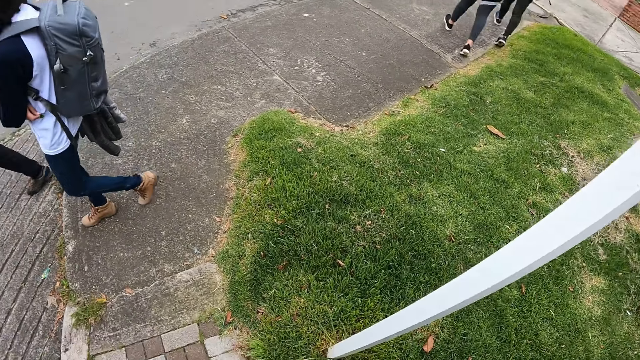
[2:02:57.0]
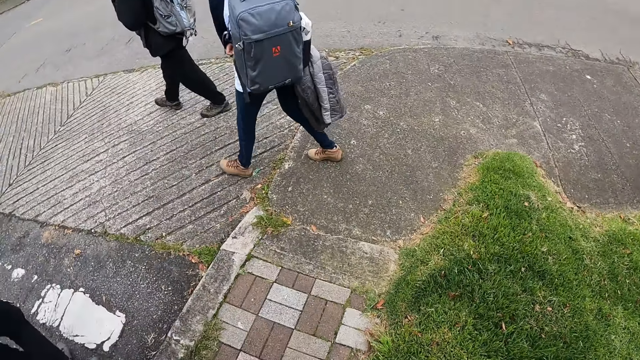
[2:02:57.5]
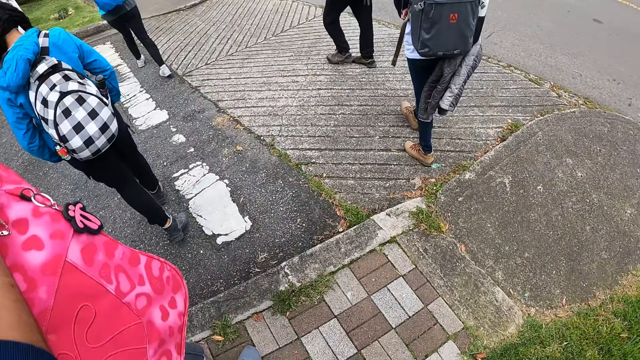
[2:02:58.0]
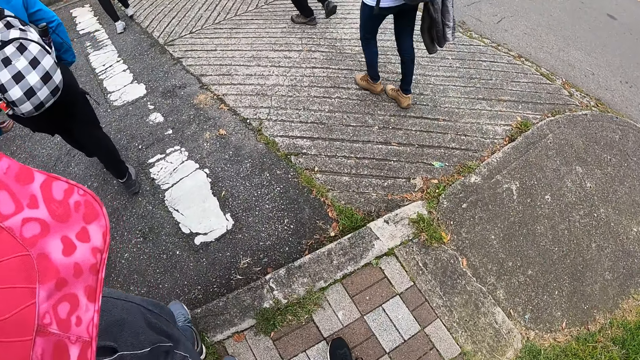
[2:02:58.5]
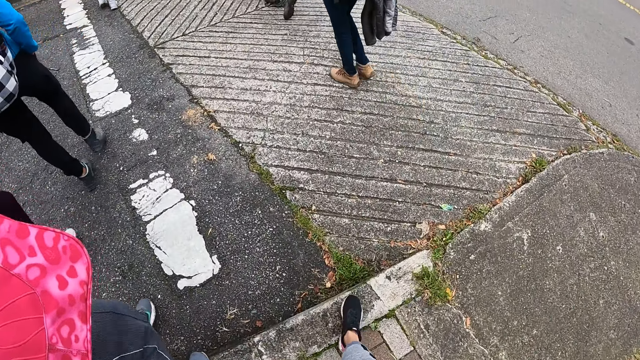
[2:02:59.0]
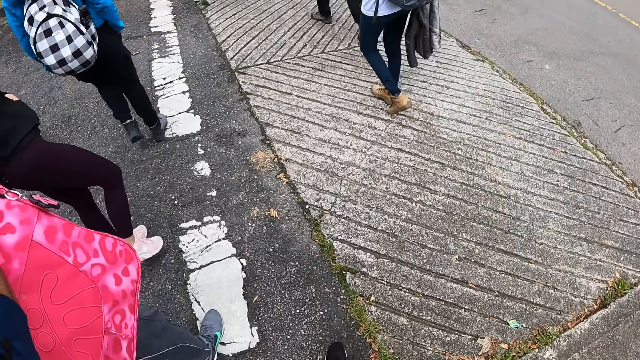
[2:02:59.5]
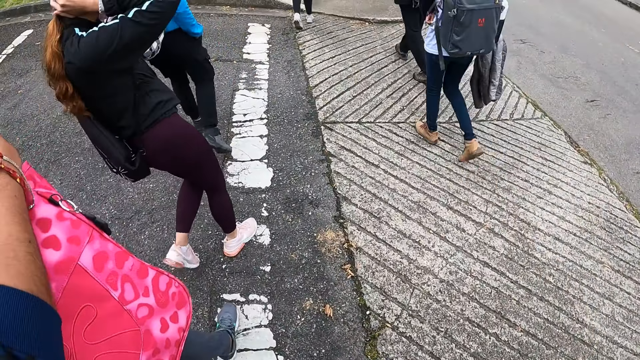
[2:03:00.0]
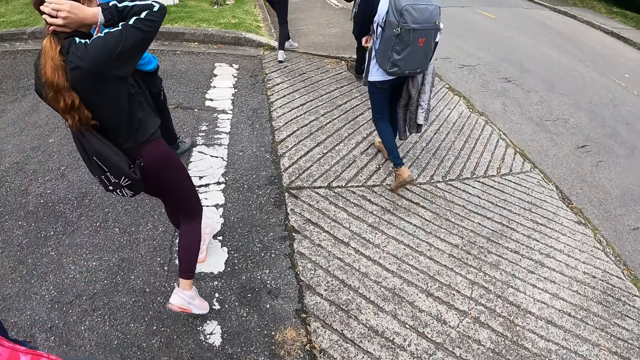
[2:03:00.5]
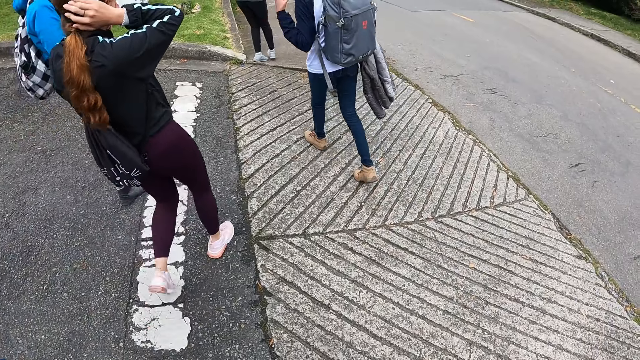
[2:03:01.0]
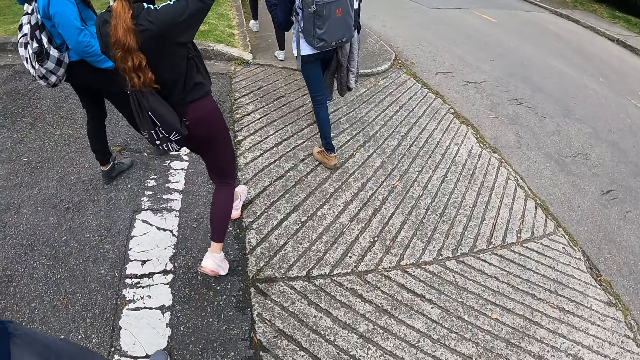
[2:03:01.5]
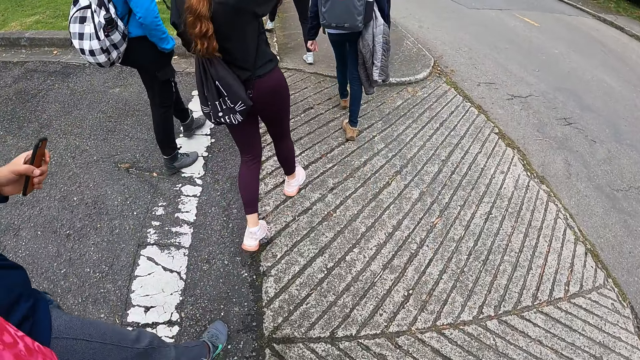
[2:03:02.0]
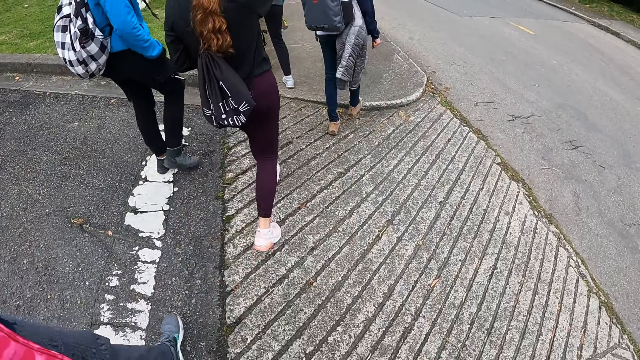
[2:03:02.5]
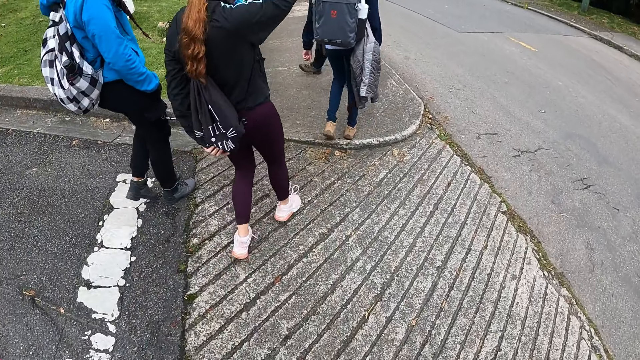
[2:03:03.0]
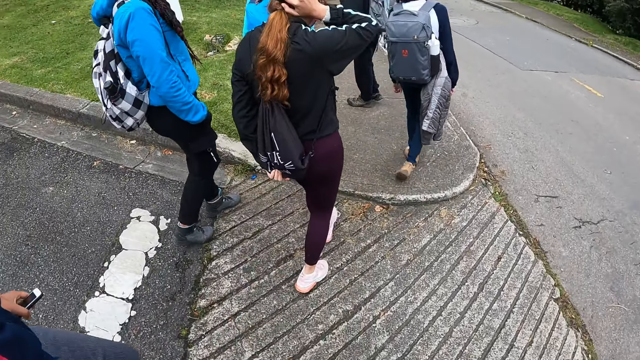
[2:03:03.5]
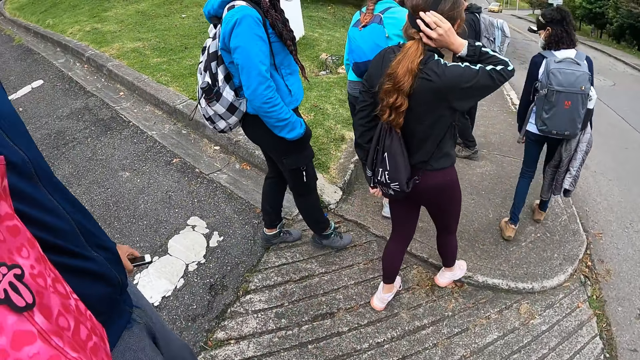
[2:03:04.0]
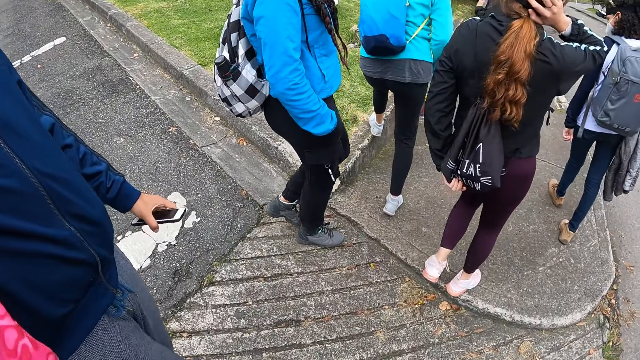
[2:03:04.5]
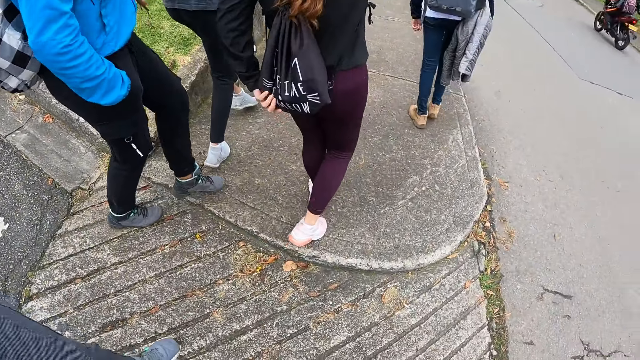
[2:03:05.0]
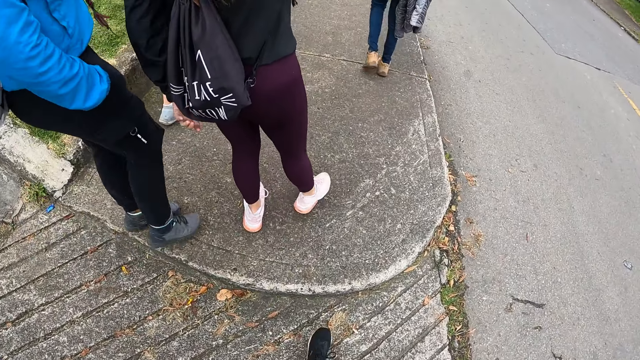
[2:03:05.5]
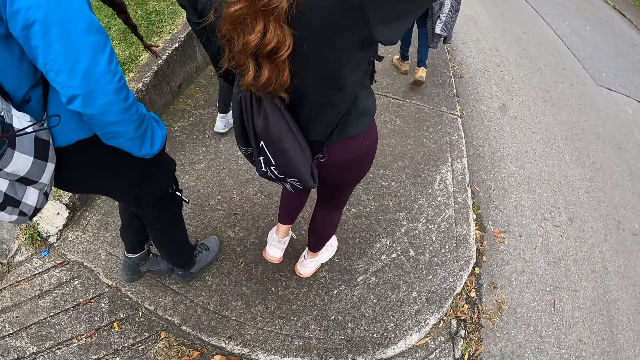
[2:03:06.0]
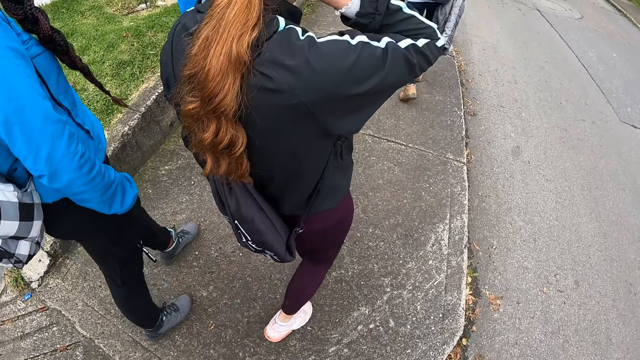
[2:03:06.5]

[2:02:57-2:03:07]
The camera wearer and other people walk along the sidewalk.

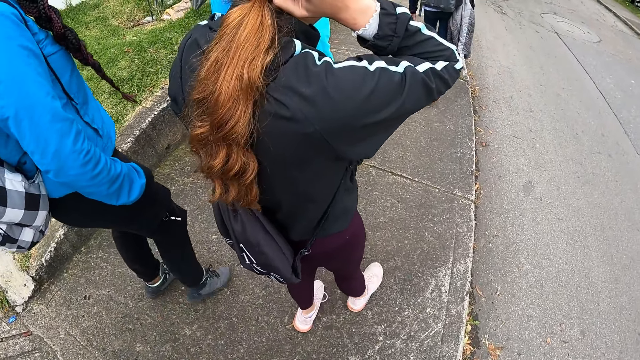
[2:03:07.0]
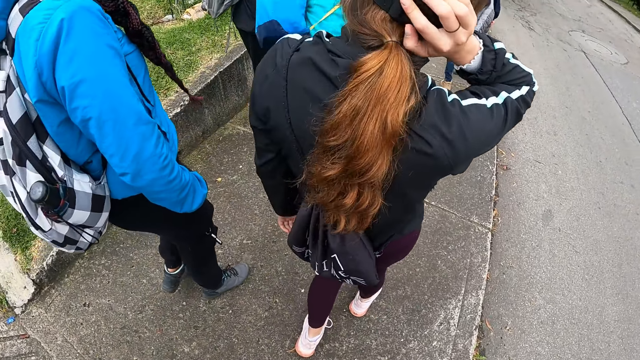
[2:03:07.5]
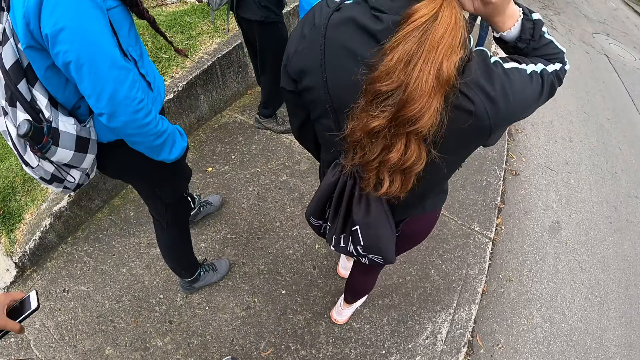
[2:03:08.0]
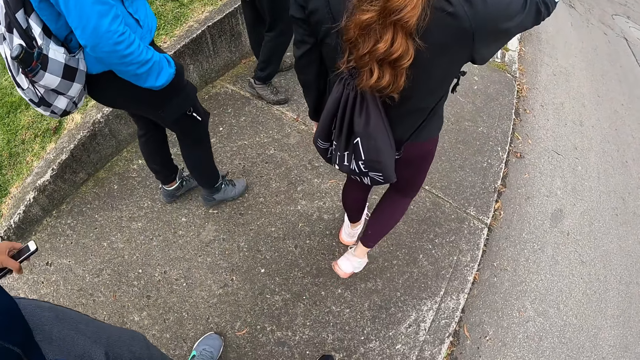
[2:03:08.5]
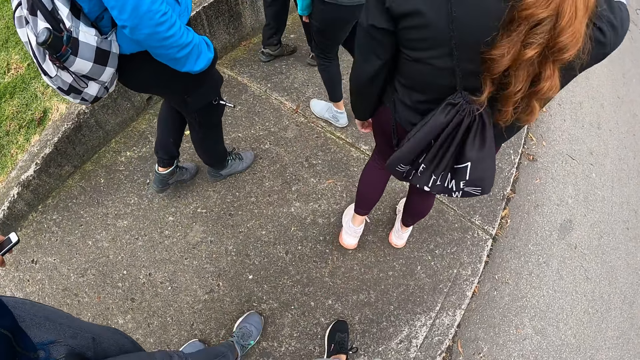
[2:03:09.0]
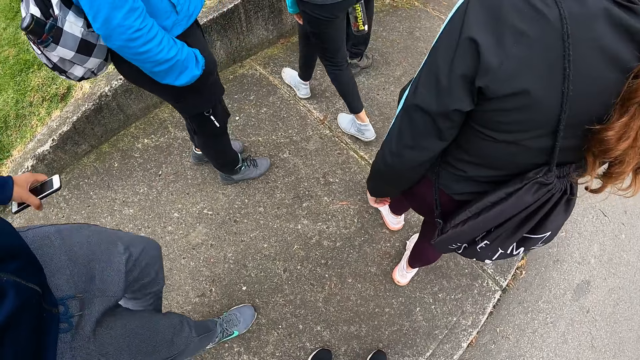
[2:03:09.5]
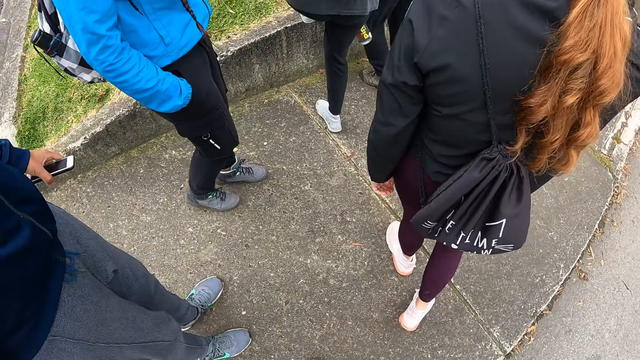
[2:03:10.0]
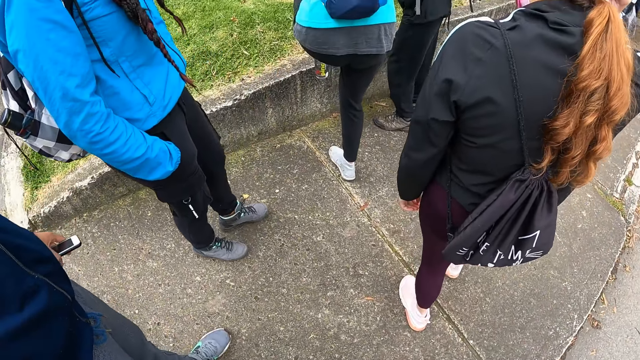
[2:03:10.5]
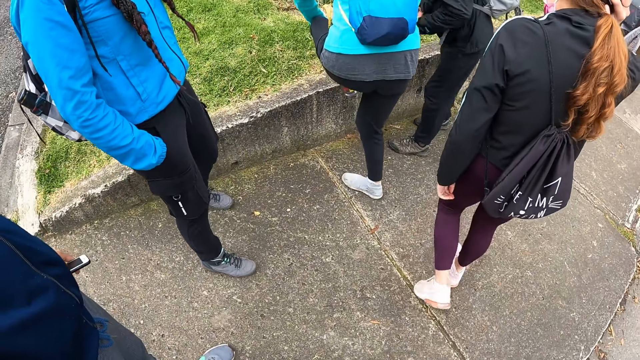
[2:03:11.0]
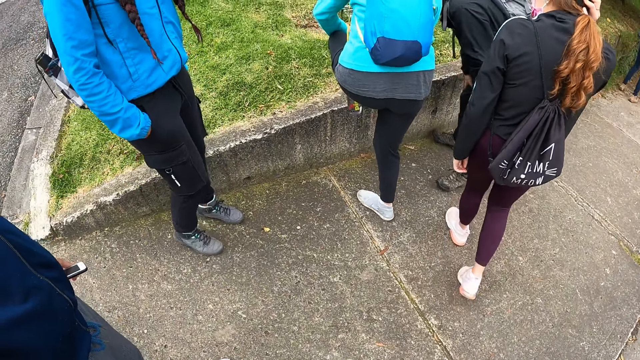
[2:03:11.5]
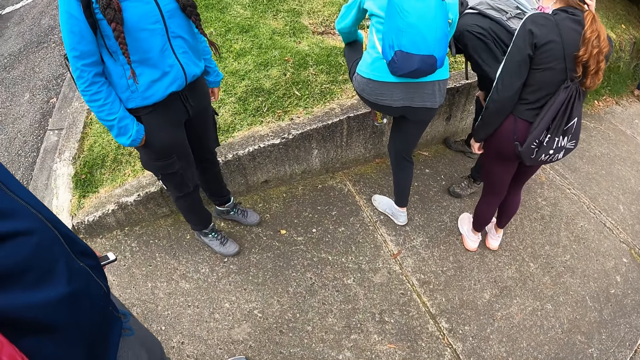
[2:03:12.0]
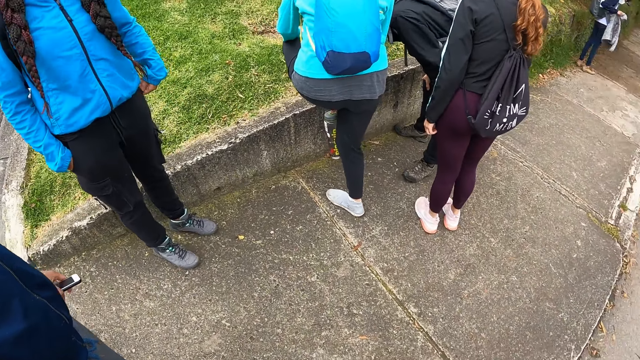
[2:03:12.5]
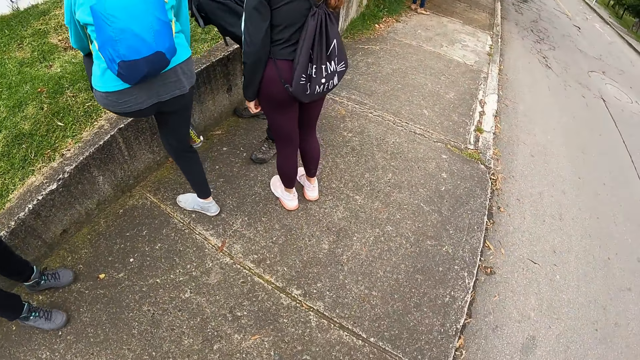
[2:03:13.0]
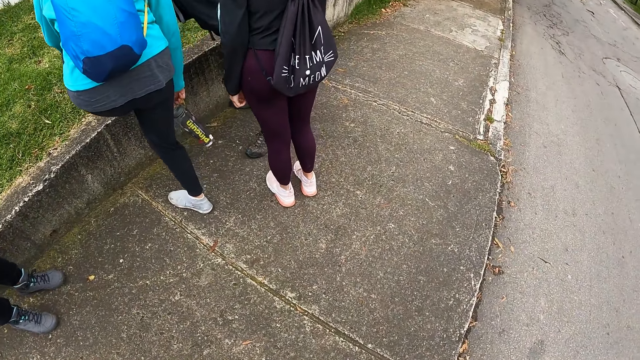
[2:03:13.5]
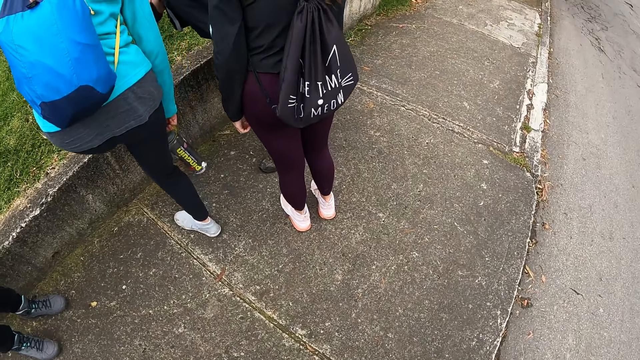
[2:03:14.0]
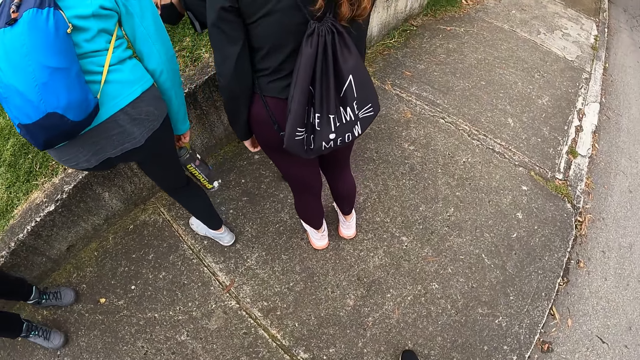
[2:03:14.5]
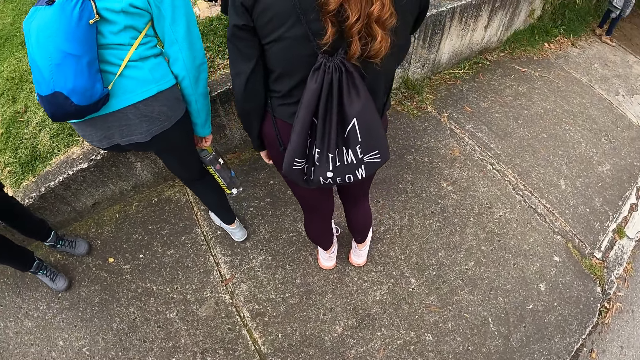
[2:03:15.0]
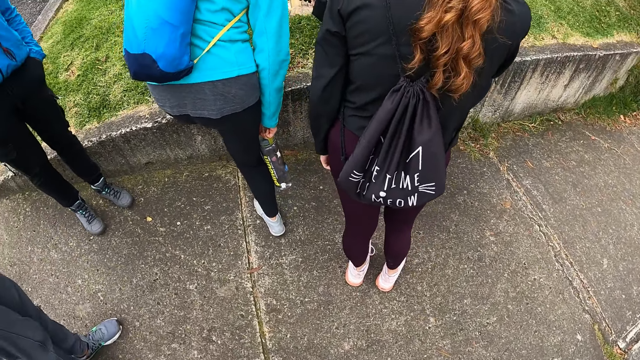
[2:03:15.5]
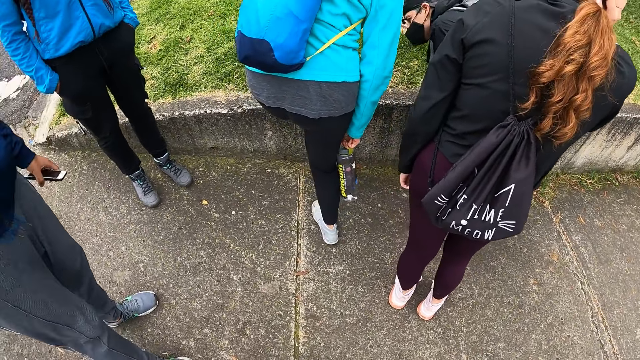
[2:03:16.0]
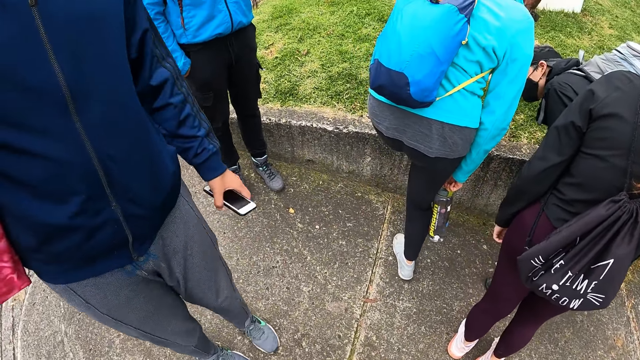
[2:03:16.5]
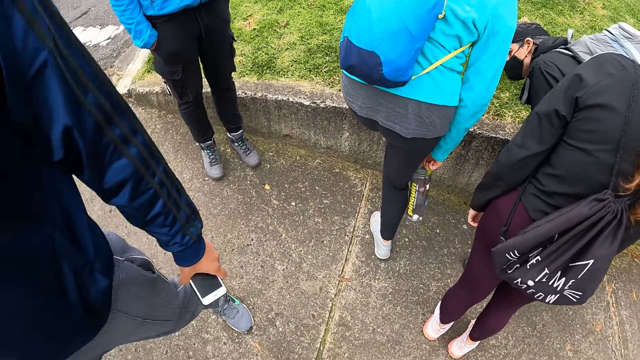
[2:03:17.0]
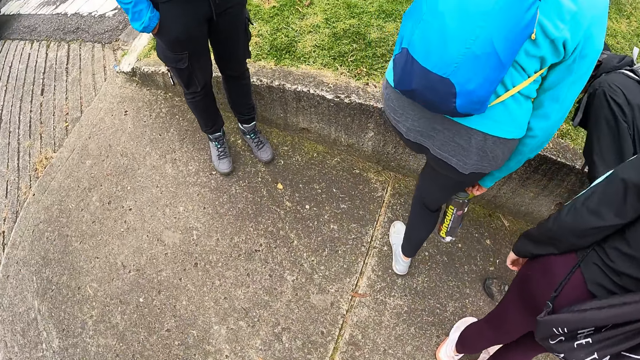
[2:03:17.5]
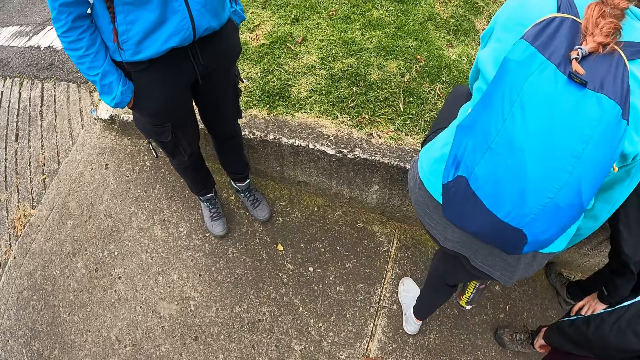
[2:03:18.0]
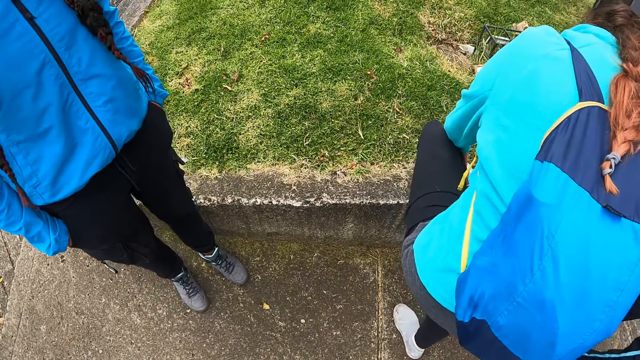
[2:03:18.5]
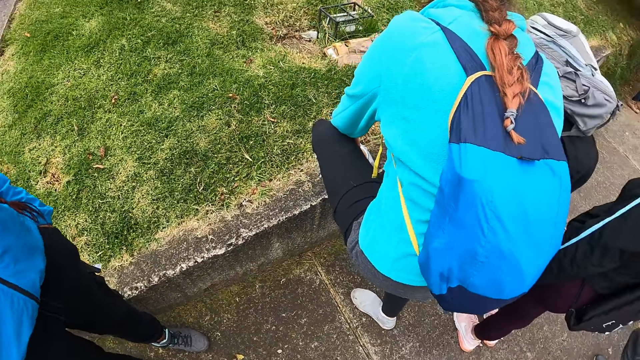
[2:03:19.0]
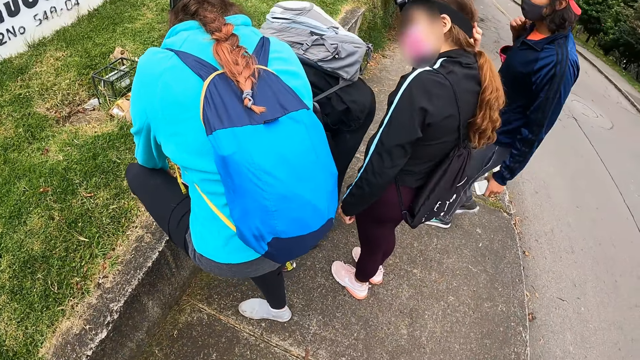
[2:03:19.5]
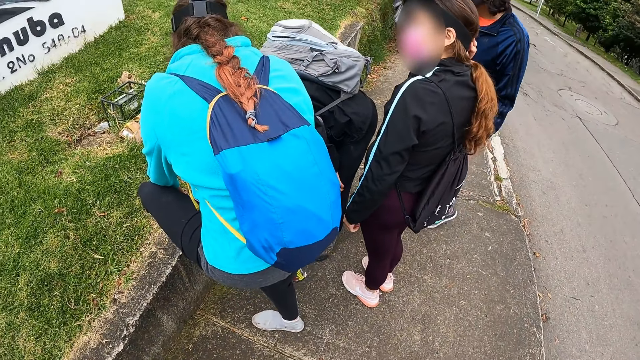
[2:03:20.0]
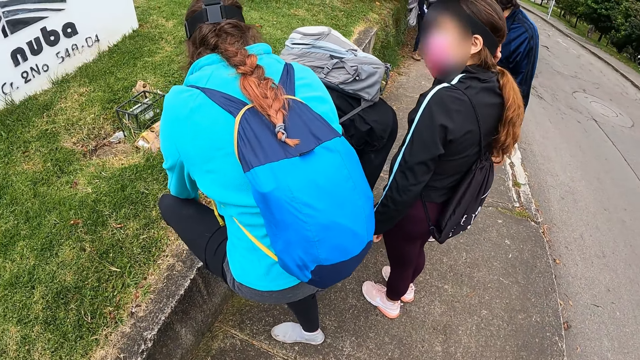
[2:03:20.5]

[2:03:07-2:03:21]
The woman places her right leg on a brick. The camera wearer waits with the group of people on a sidewalk. A man looks at the leg of the woman. The camera wearer stares at a person.
